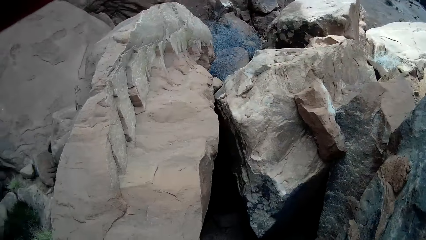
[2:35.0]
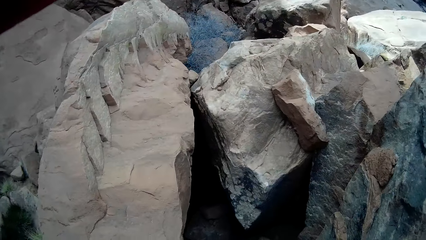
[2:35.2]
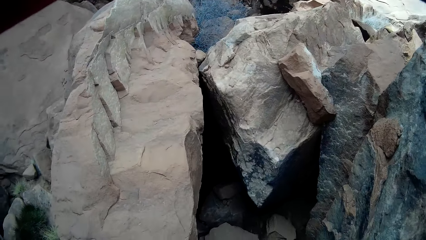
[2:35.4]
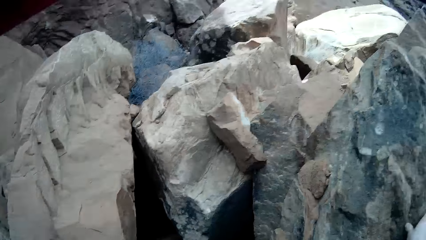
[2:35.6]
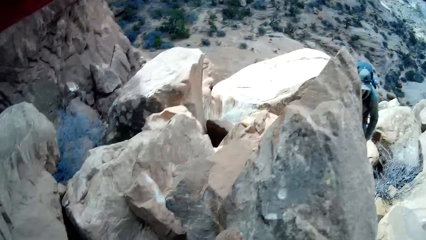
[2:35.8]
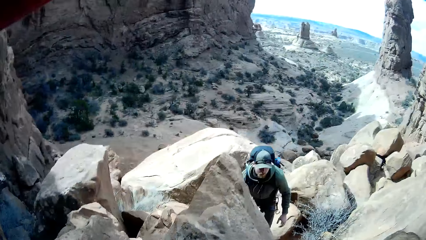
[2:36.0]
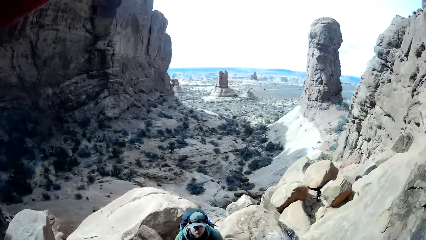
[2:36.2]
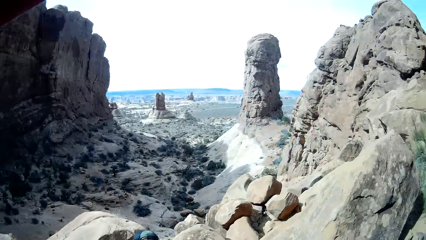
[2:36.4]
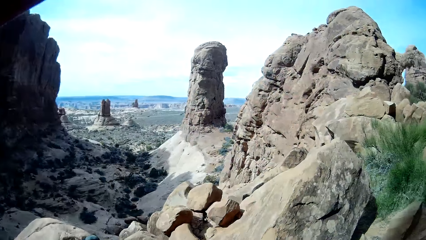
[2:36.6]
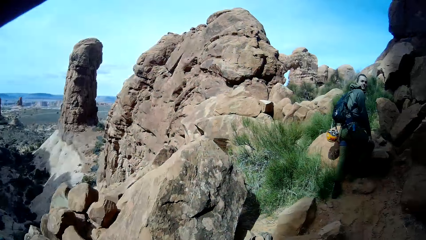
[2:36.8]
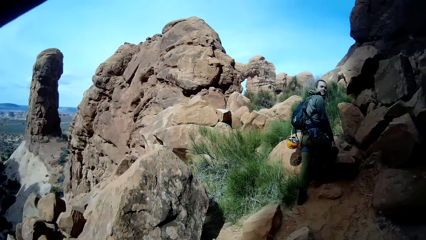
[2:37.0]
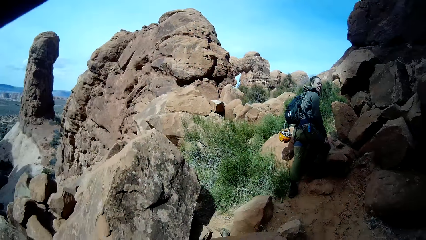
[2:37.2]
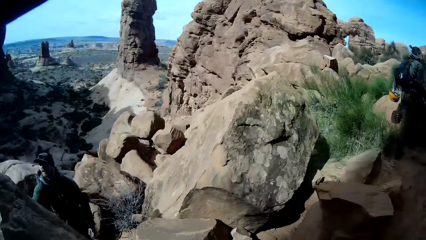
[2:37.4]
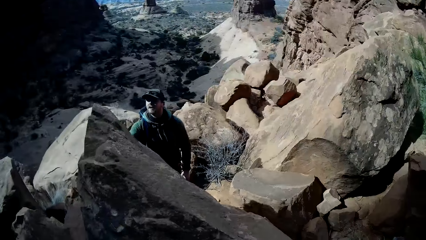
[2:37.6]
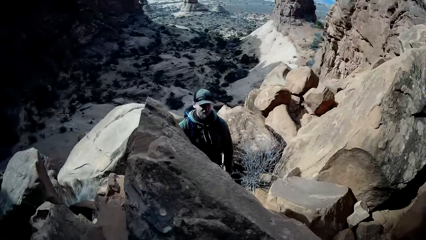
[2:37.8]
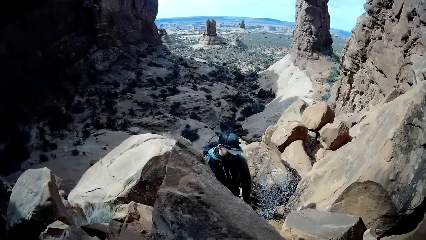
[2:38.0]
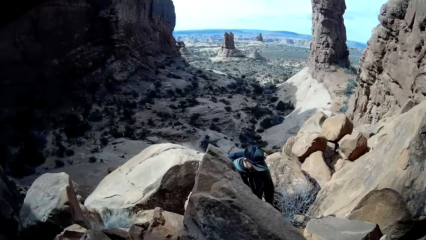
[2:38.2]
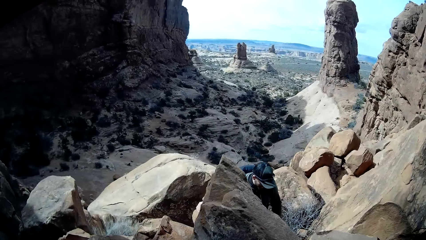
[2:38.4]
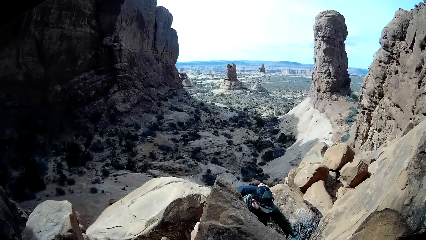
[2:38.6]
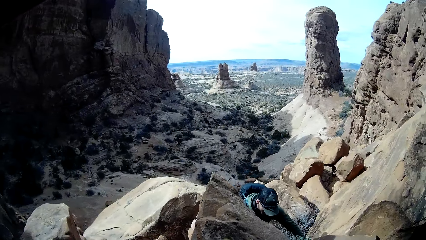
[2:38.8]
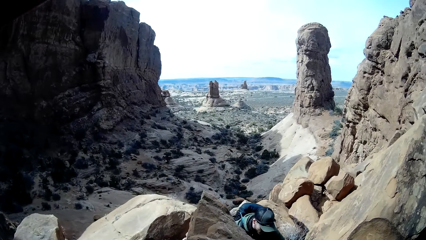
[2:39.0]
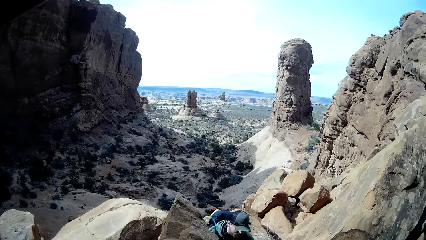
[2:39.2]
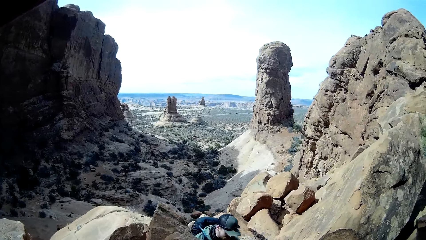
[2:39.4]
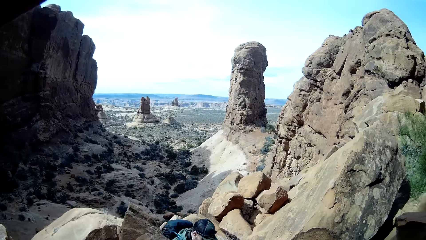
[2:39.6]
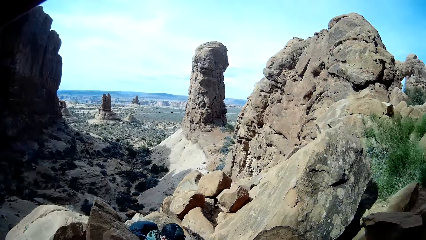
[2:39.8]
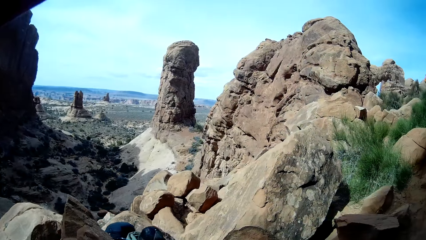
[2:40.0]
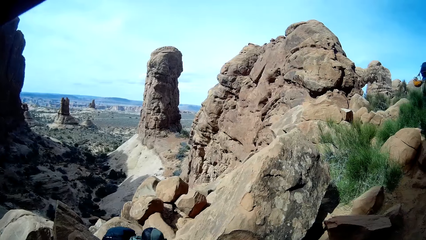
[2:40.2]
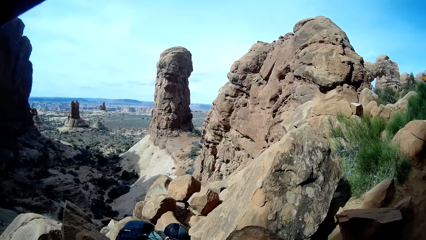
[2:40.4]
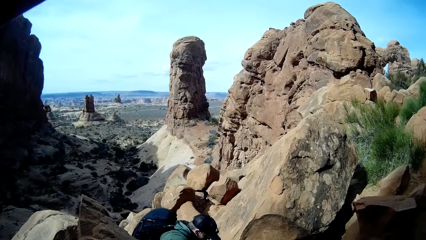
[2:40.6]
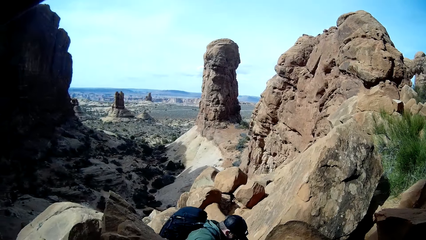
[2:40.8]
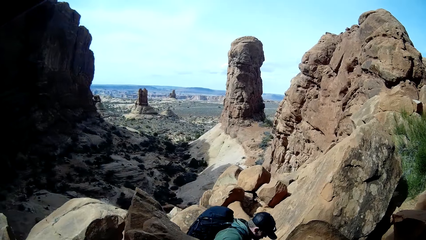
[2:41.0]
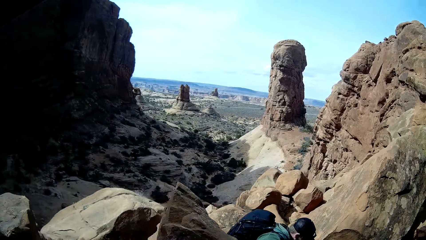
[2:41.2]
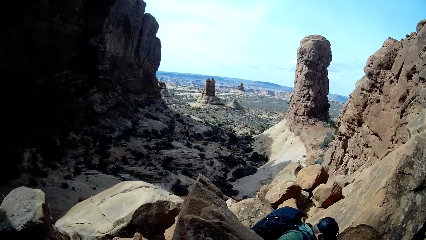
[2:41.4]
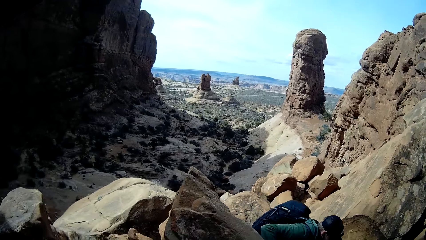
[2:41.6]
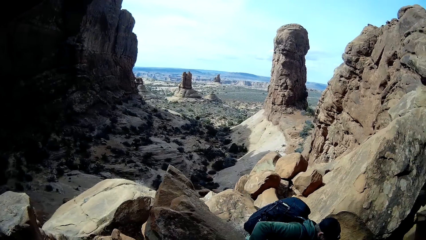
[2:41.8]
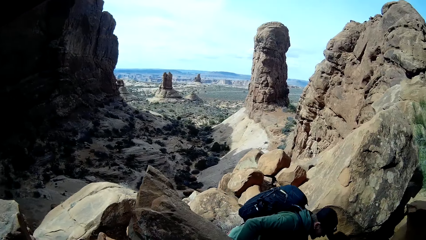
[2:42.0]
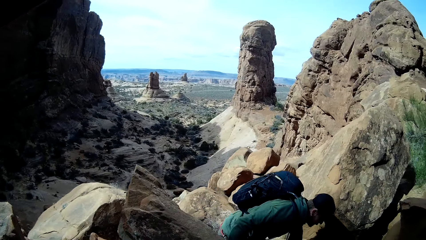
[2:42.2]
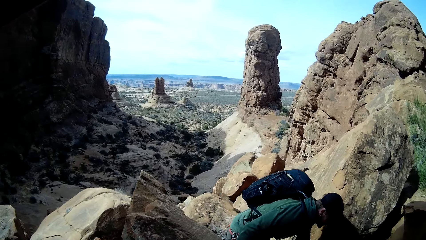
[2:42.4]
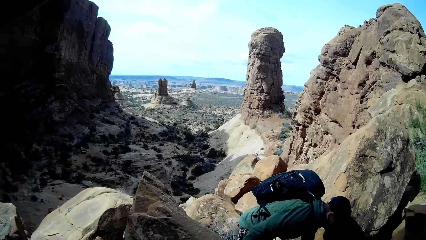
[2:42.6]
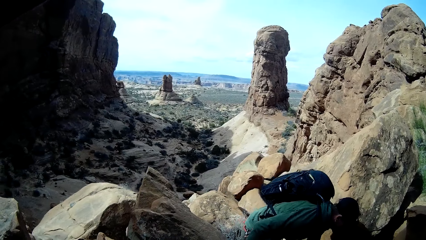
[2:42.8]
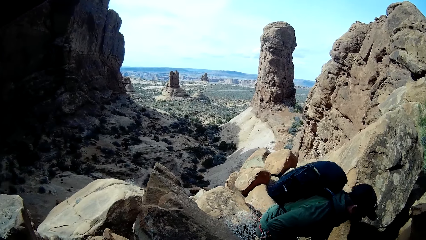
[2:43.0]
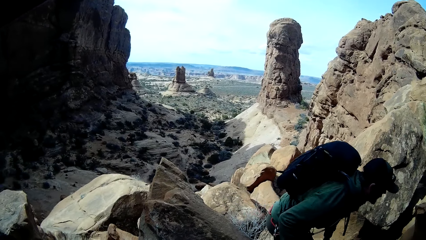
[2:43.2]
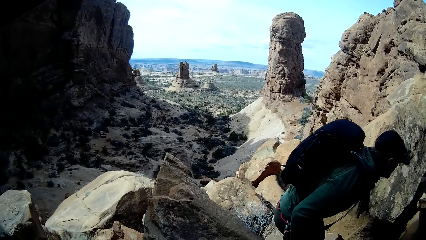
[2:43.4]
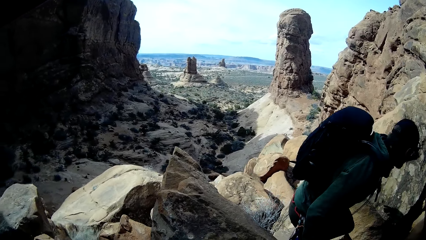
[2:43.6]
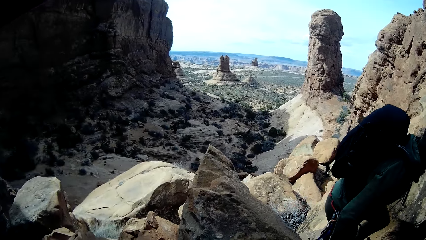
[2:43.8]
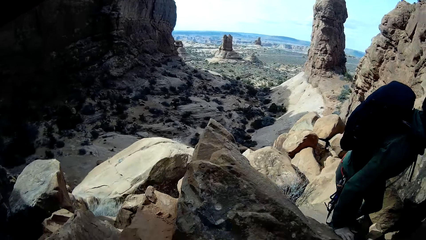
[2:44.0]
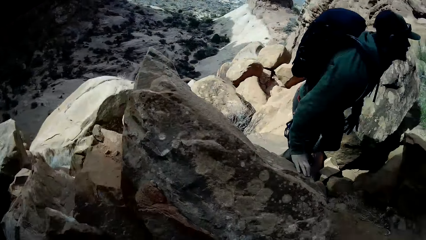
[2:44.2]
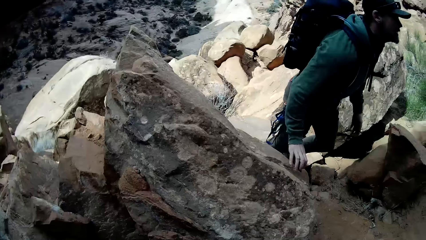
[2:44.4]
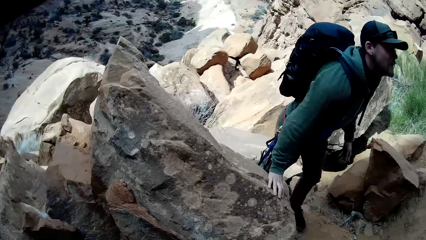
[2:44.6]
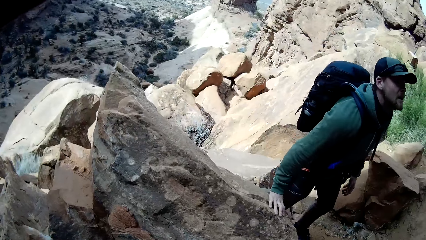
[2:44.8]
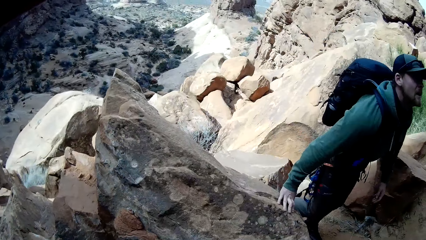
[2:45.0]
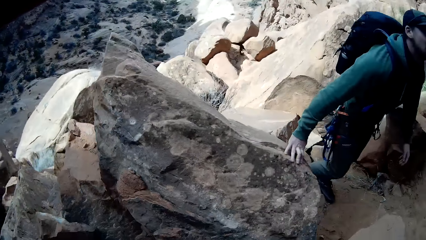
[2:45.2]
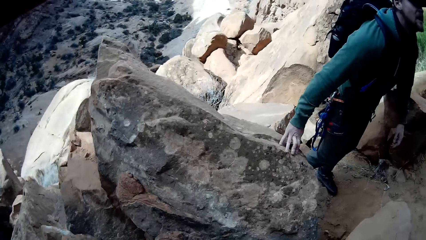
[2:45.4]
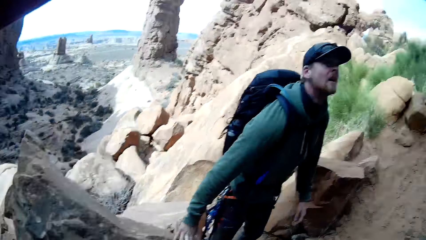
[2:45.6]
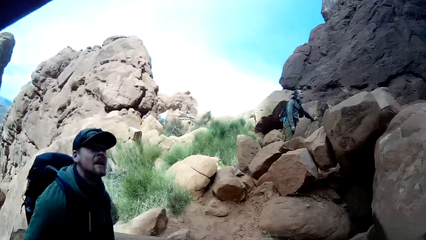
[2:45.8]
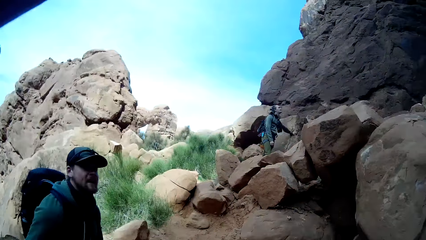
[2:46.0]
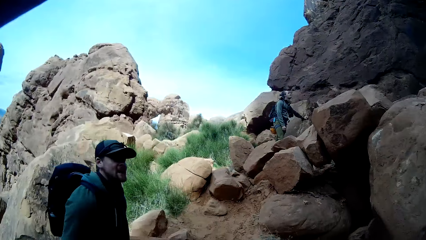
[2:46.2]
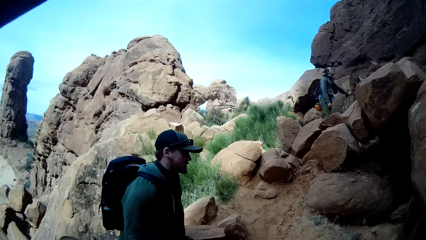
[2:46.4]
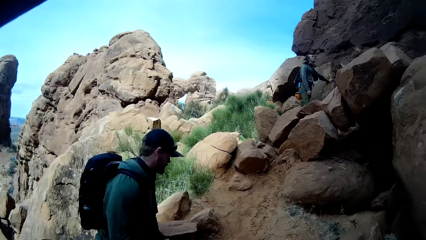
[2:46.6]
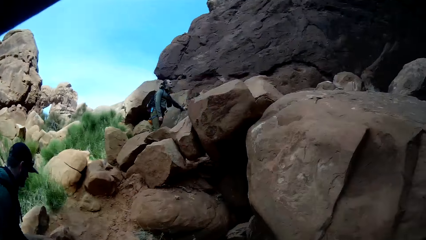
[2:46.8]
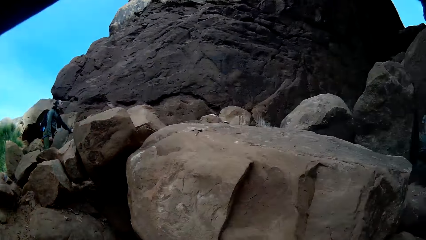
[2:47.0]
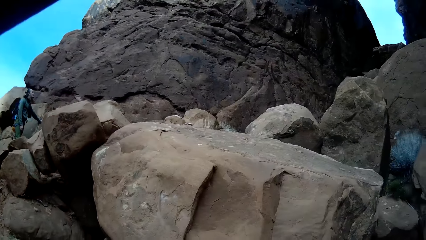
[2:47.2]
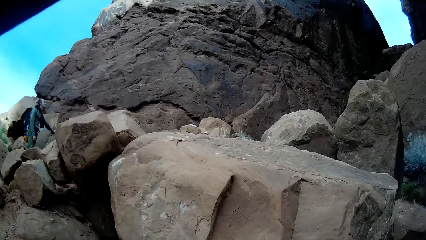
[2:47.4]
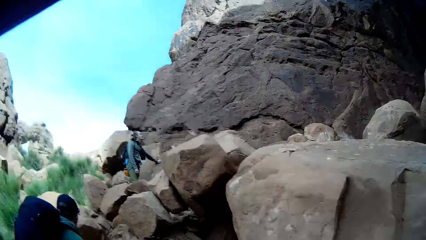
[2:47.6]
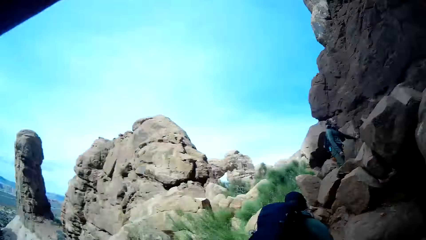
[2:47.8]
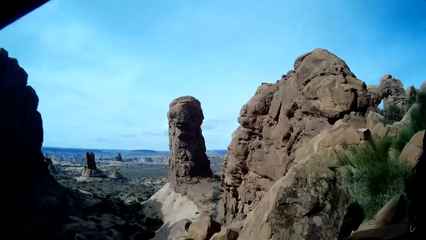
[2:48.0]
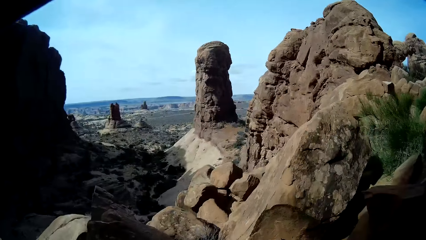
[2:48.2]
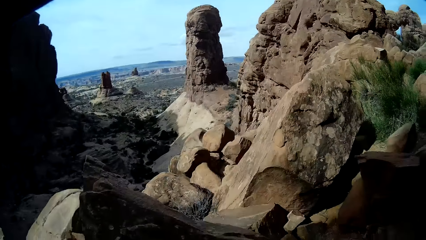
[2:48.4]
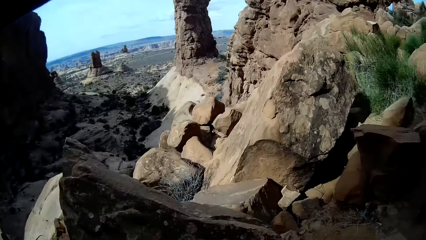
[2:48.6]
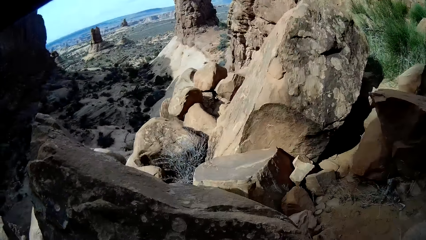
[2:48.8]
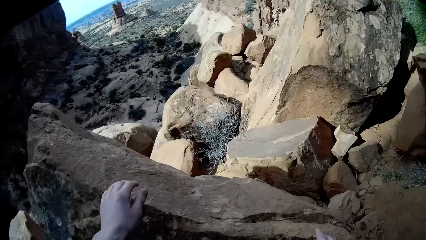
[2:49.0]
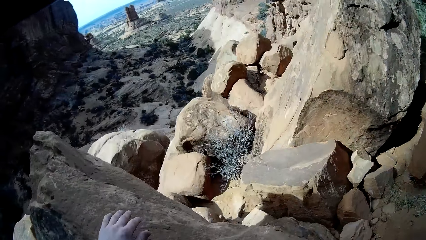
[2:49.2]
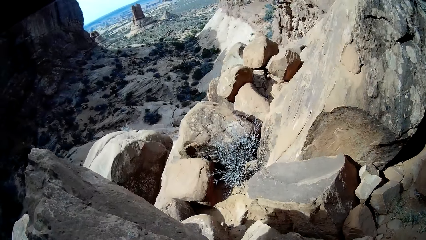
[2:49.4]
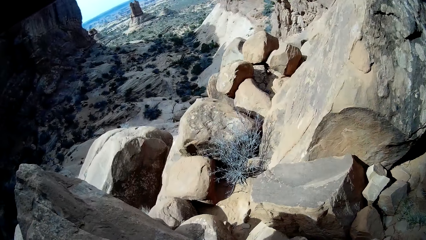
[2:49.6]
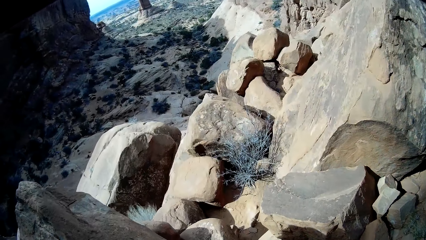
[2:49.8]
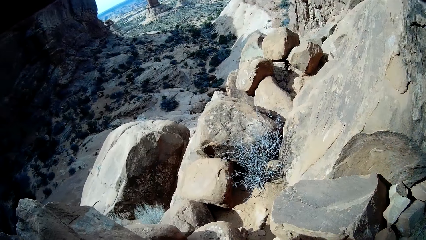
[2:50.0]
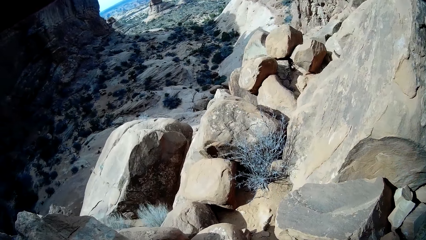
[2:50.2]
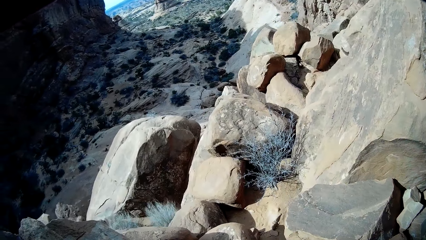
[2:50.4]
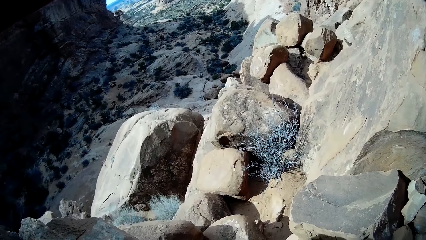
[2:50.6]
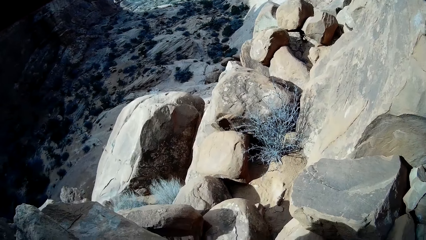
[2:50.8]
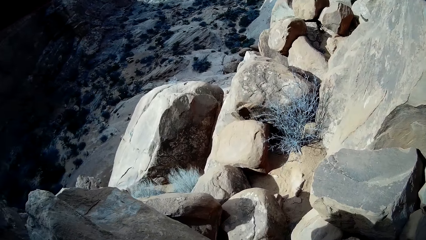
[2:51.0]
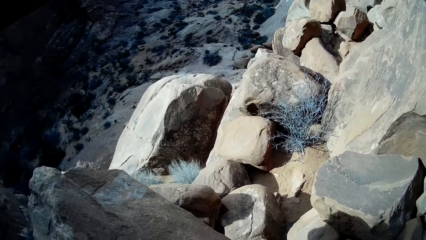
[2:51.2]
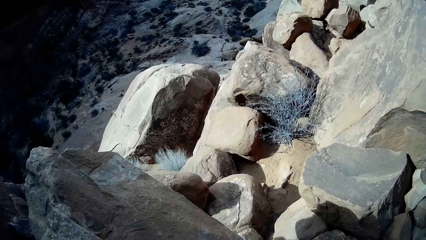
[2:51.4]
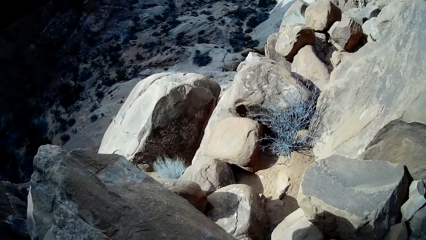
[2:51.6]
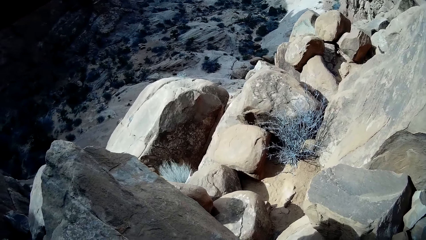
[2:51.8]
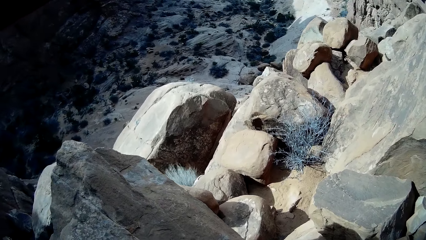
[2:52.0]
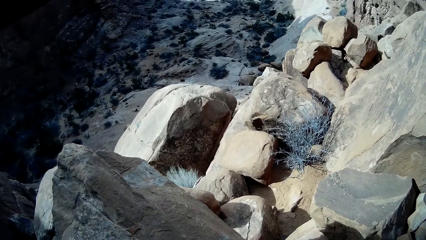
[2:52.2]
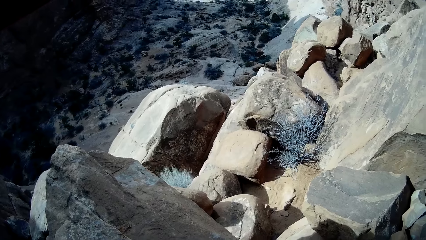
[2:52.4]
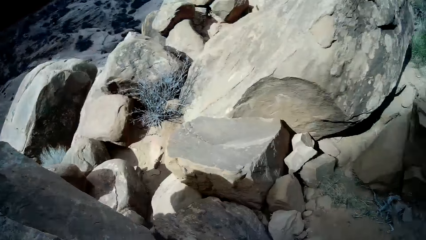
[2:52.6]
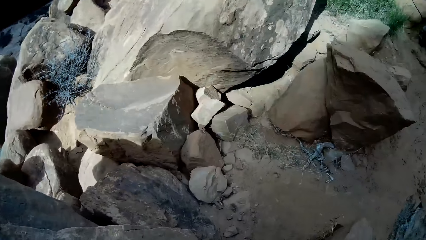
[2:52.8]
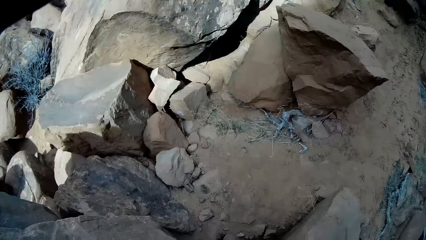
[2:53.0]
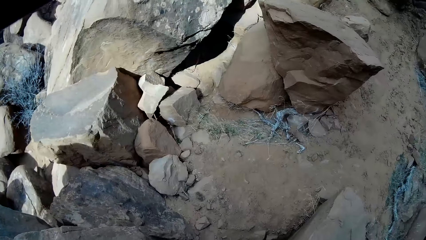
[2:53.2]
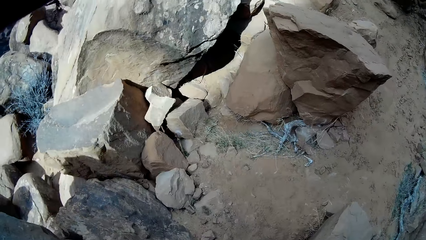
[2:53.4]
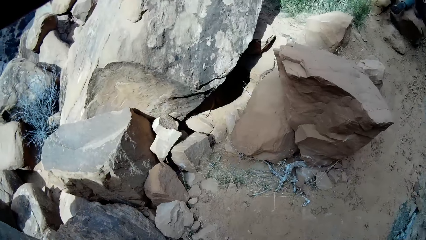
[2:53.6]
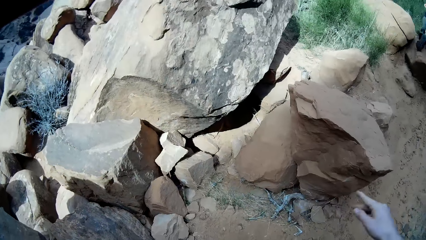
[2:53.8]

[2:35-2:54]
The camera wearer looks around the rocky mountain. A person bends on the rocky mountain. A lady looks back down the mountain. The person climbs the rocky mountain. The lady looks up the rocky mountain. The camera wearer looks around the rocky mountain.
